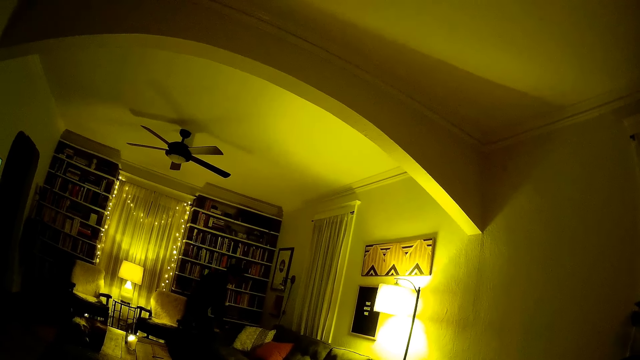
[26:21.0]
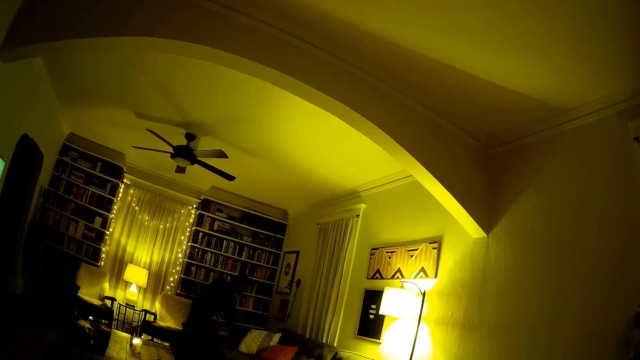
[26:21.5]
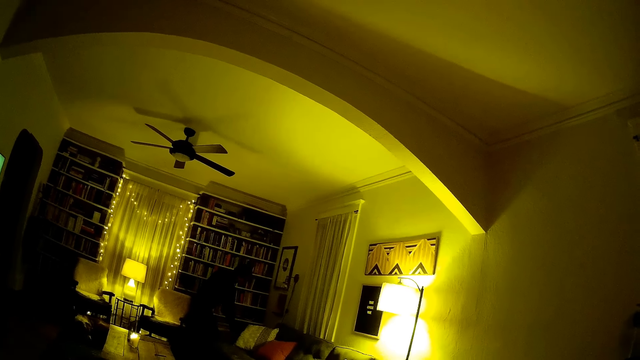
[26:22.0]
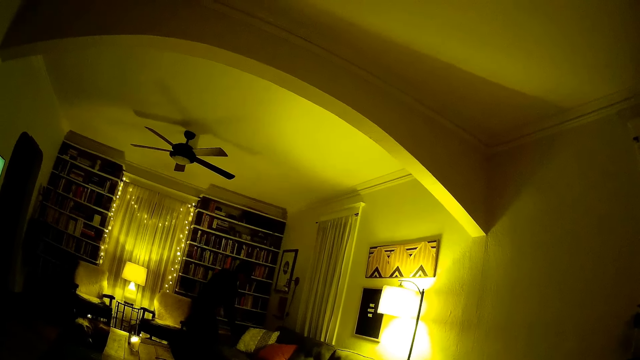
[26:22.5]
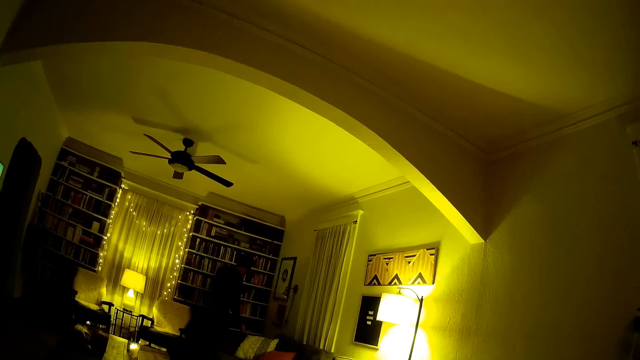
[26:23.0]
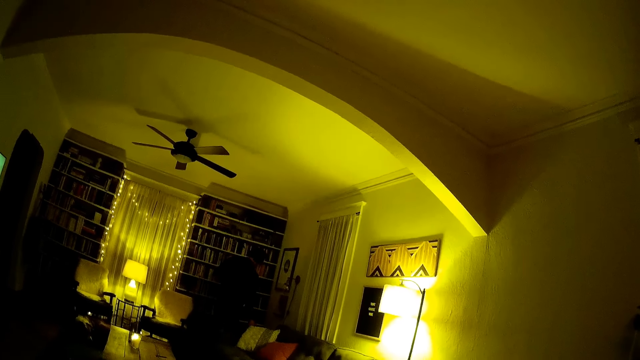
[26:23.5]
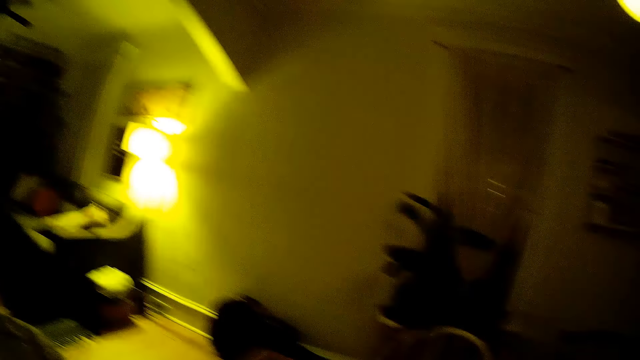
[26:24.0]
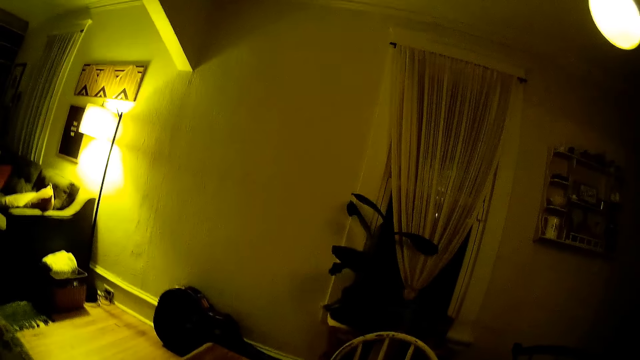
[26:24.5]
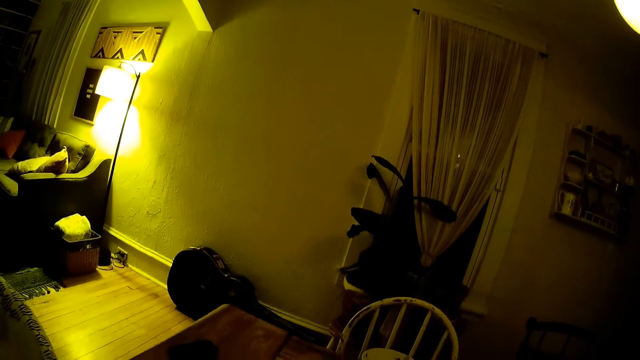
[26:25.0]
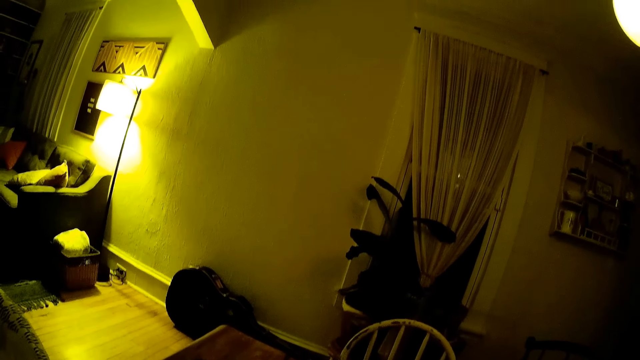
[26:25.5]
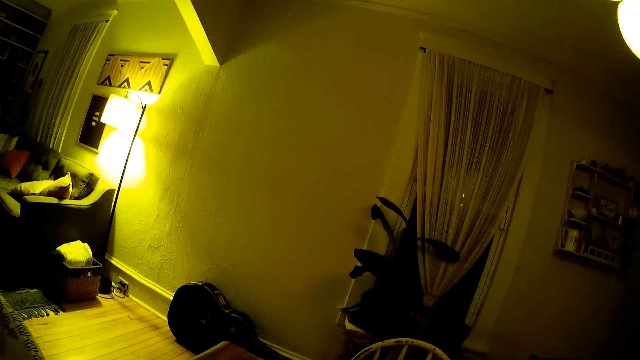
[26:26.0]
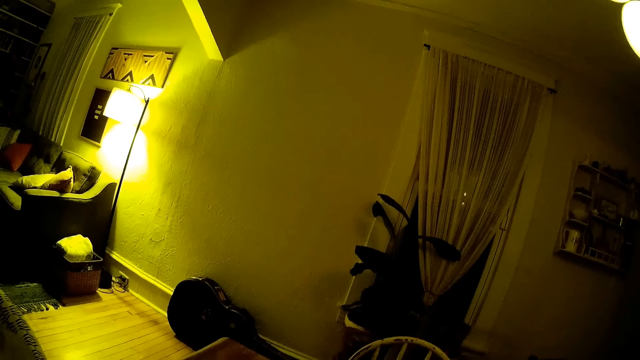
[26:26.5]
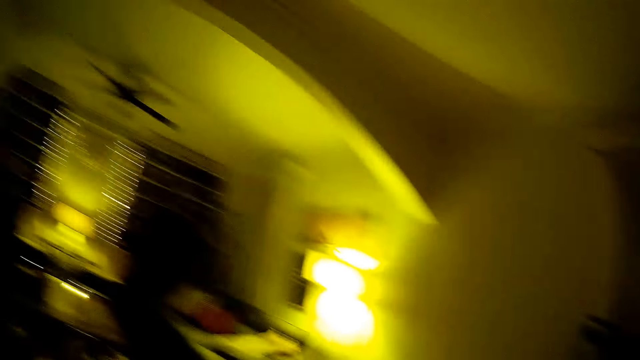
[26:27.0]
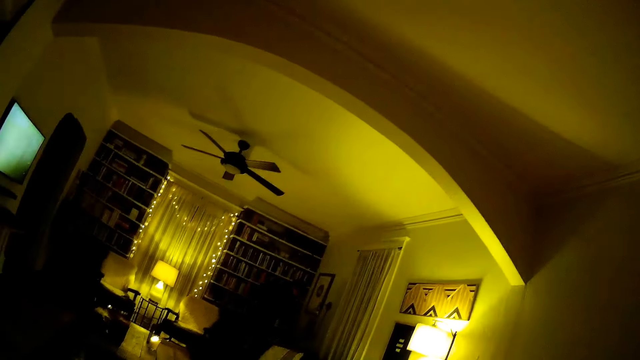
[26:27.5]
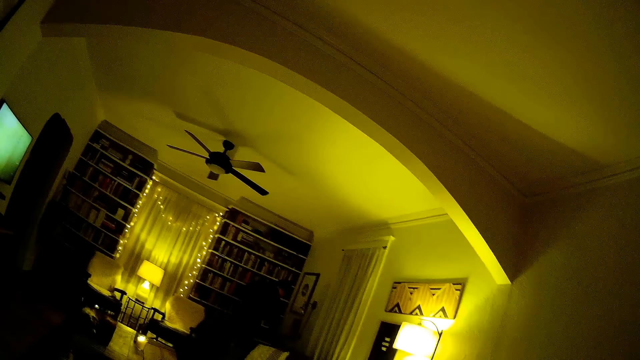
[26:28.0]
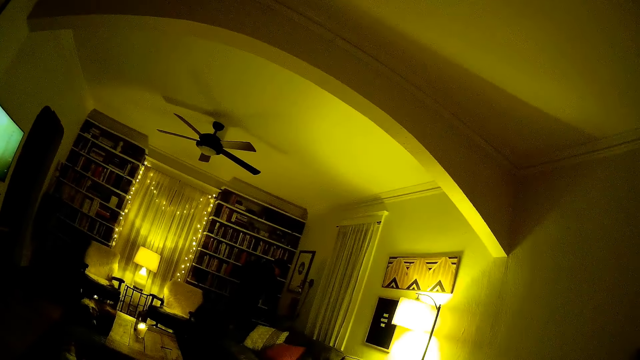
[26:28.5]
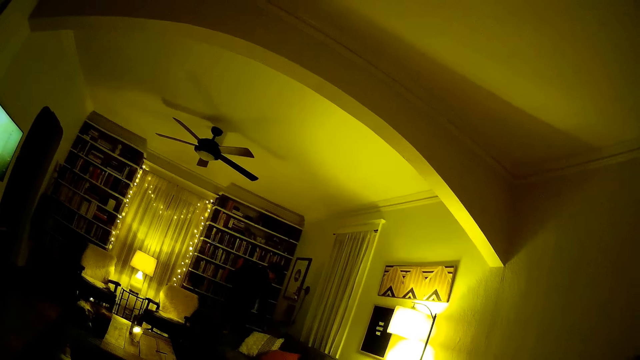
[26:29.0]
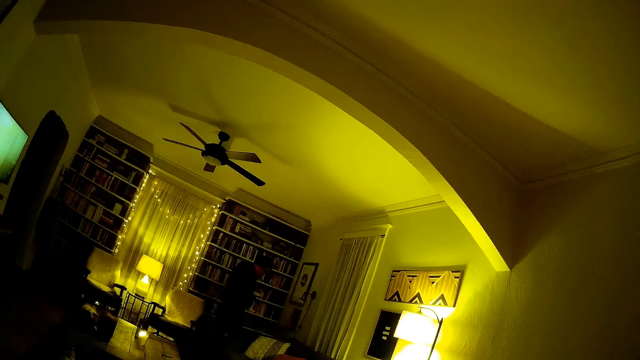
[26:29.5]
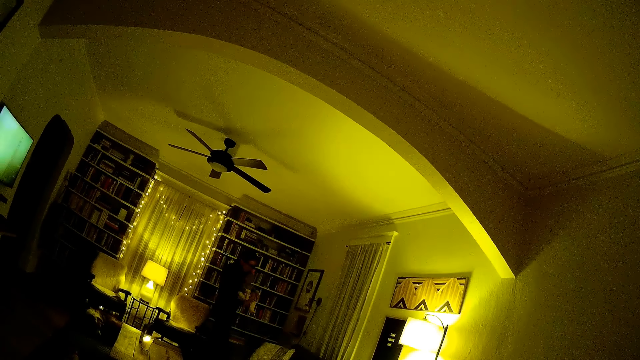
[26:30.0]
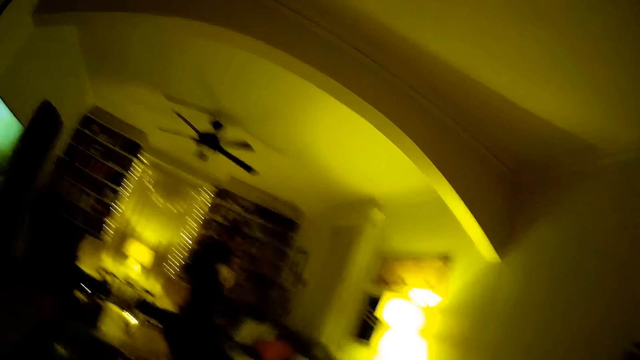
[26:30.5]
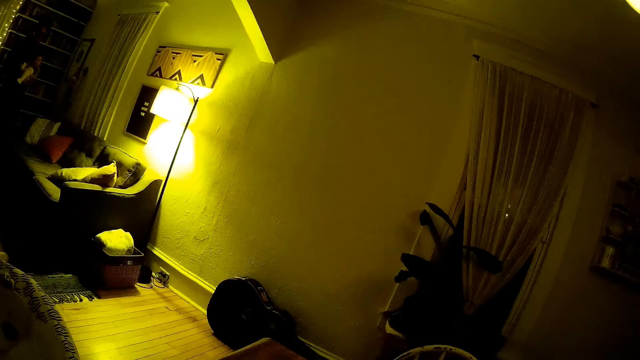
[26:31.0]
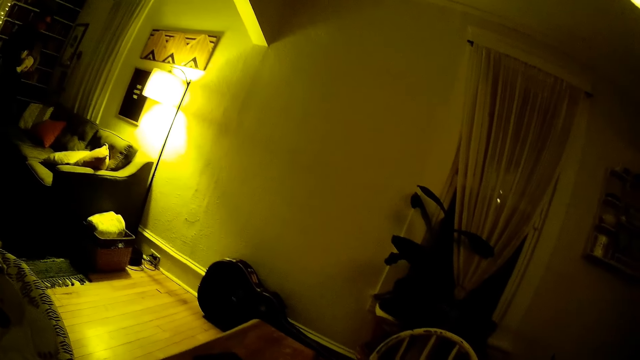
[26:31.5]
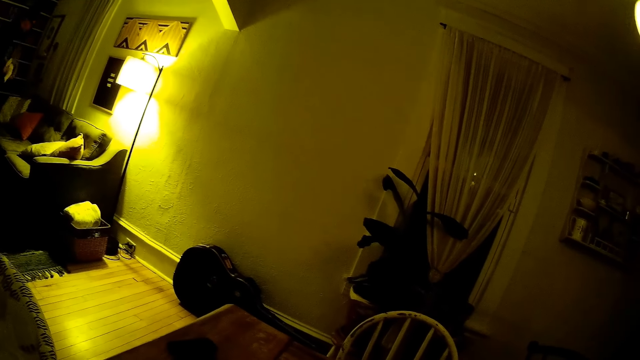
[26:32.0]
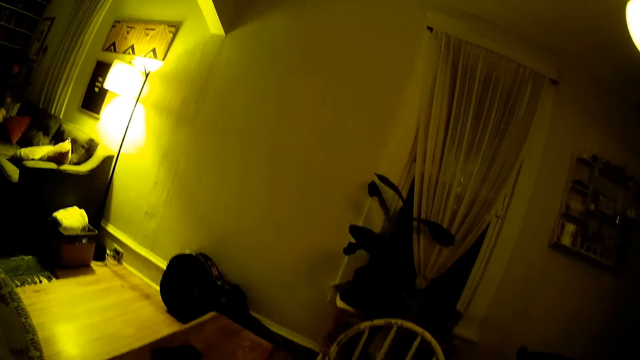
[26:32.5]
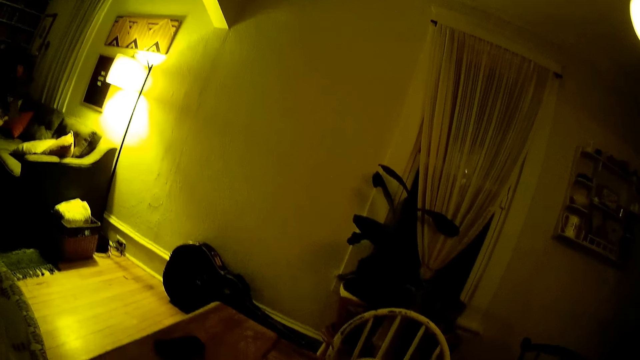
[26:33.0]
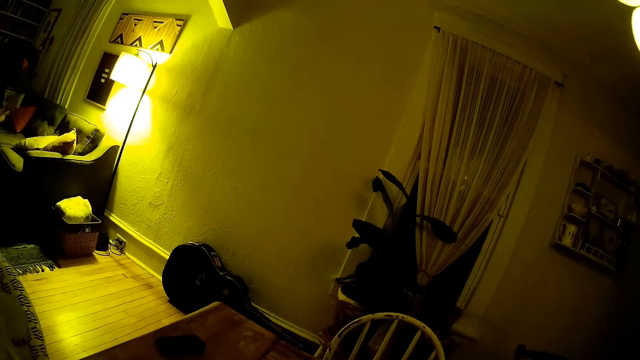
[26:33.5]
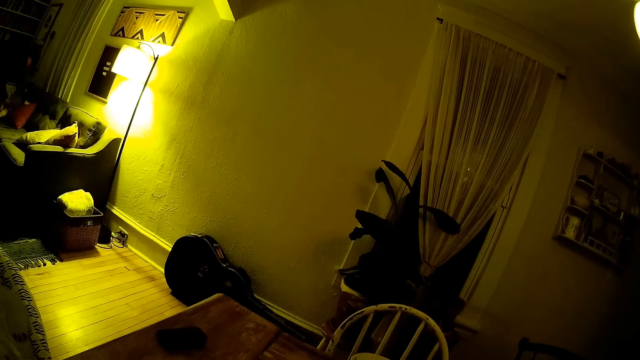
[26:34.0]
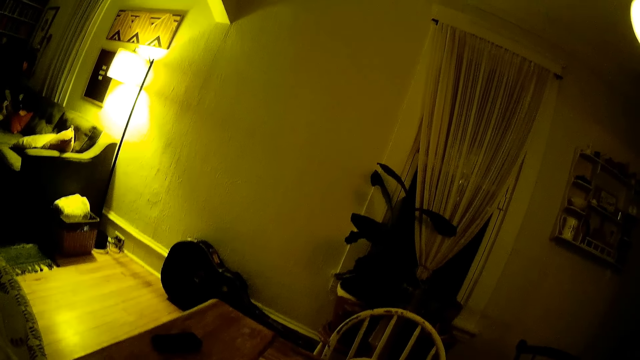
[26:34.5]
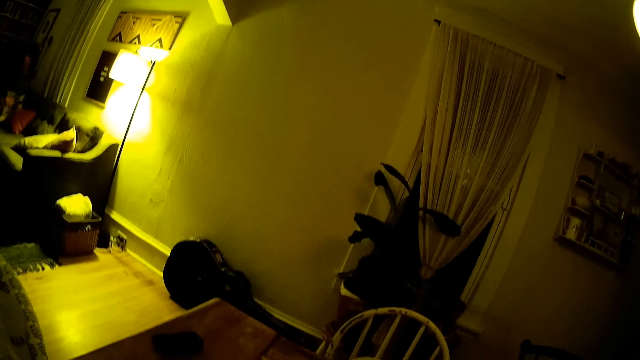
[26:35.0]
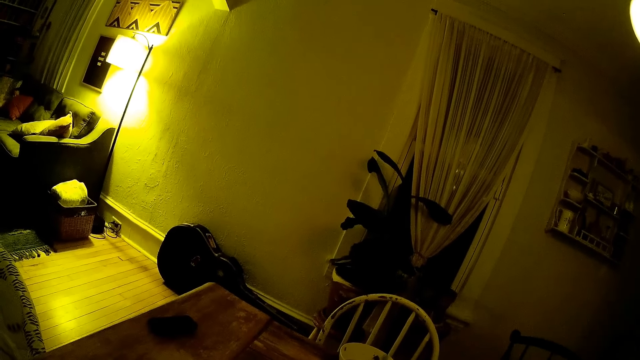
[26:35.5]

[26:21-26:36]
The man talks to the camera wearer. The camera wearer talks to the man. They look around.

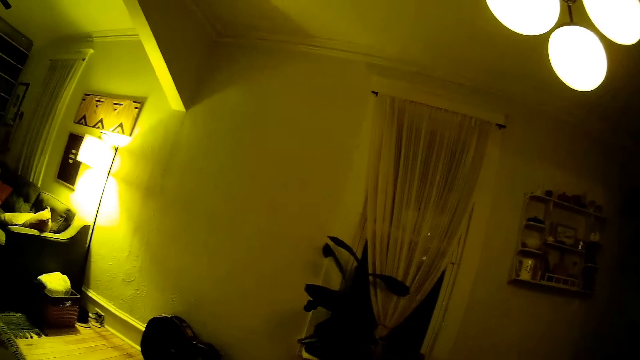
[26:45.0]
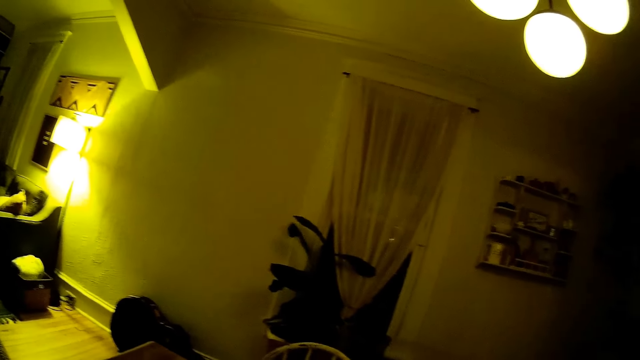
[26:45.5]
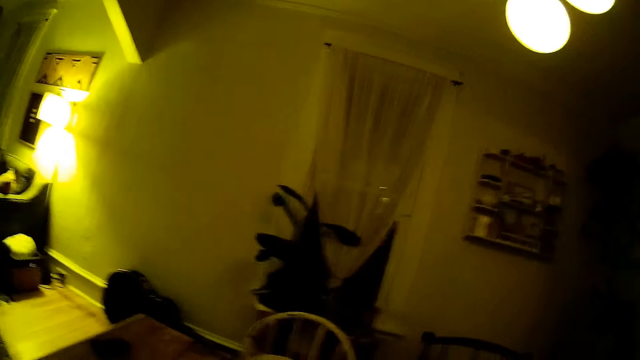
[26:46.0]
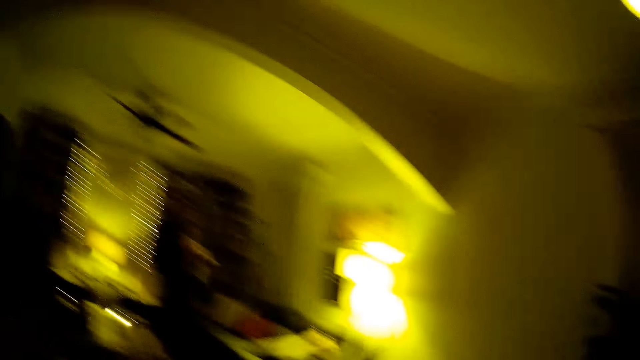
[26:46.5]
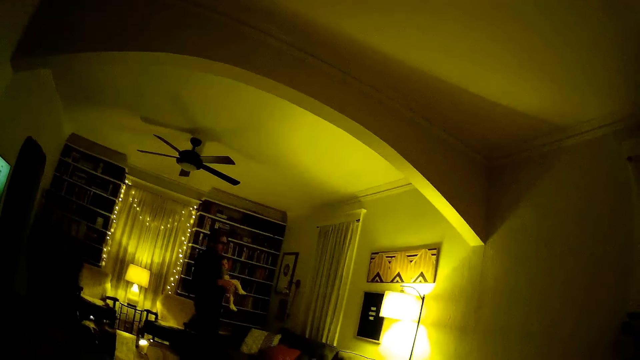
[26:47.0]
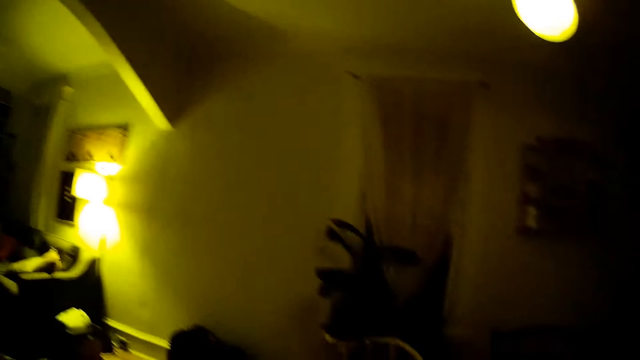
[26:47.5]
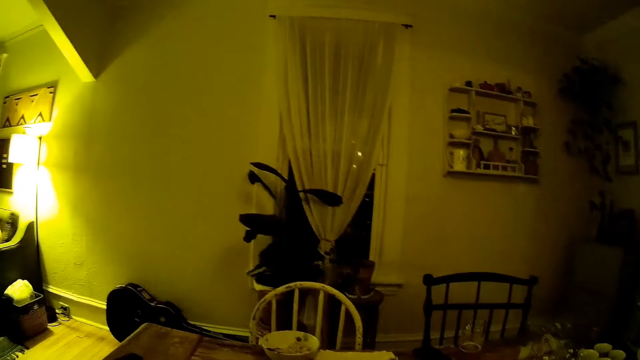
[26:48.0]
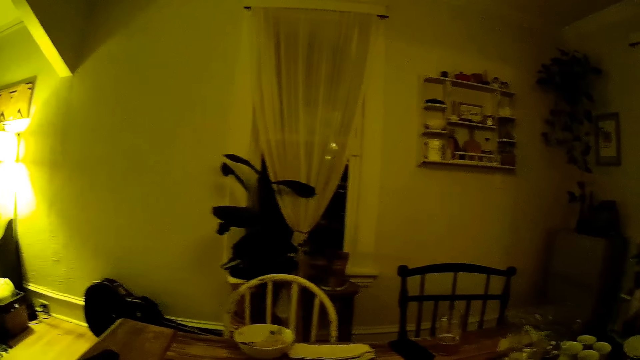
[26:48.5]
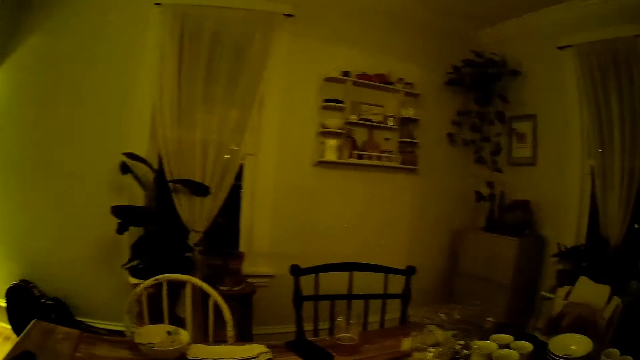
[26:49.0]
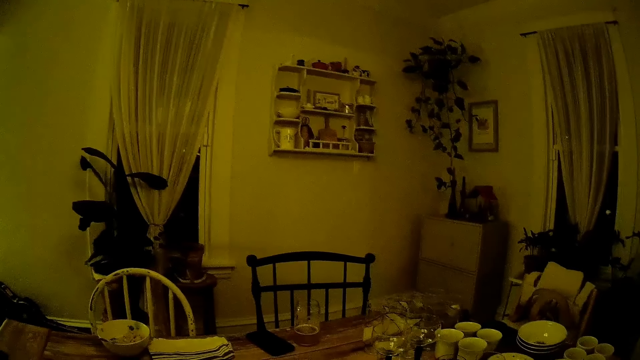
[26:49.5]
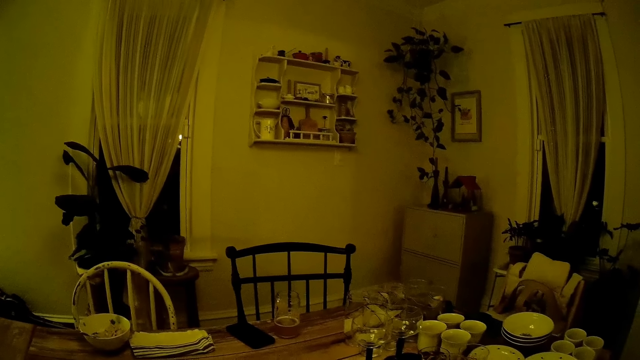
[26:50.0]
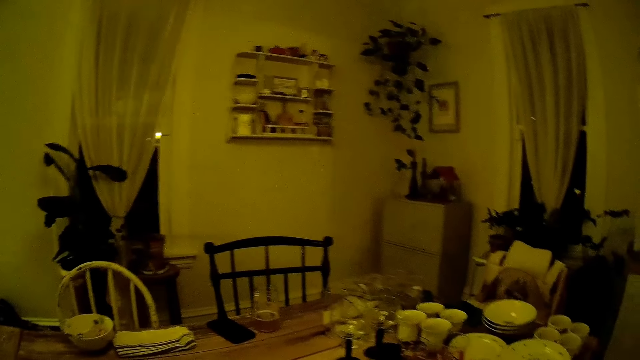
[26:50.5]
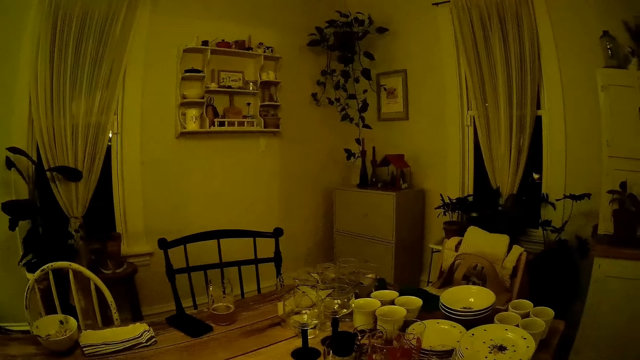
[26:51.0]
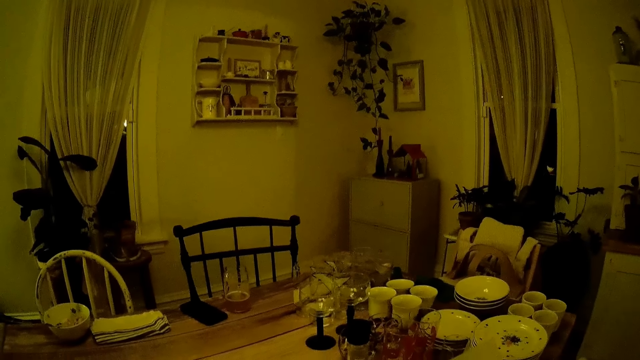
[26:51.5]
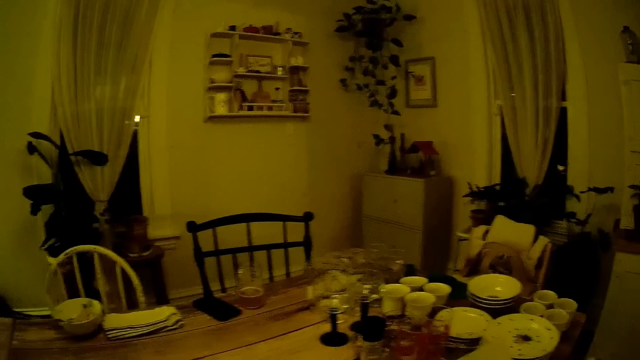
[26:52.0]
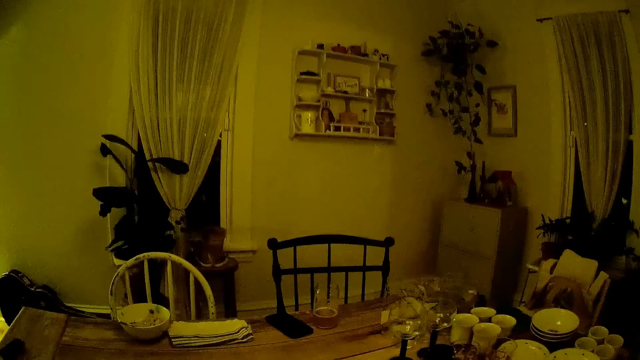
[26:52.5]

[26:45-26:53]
The camera wearer looks at a person. They look around.
